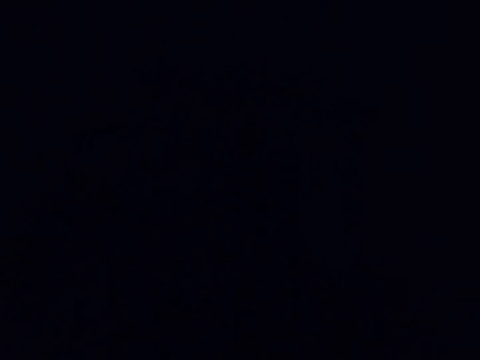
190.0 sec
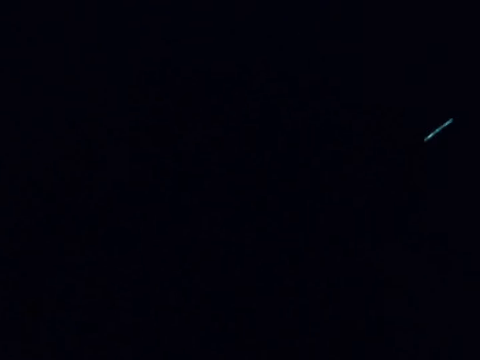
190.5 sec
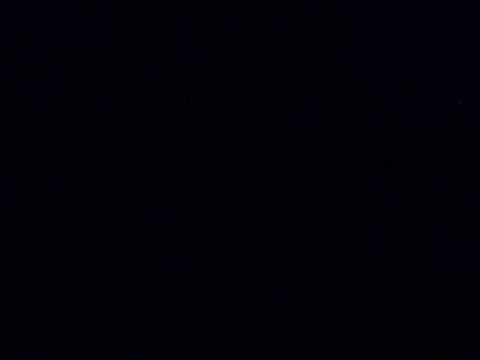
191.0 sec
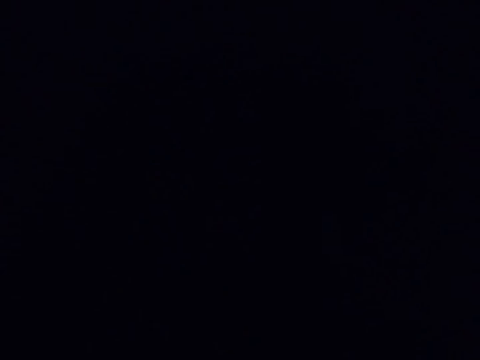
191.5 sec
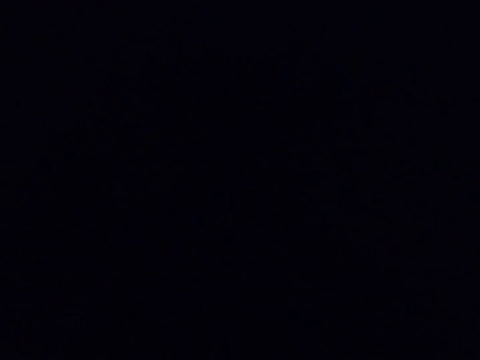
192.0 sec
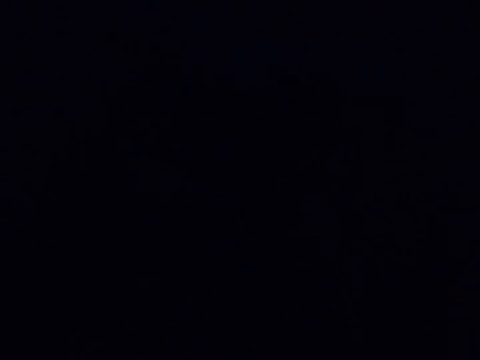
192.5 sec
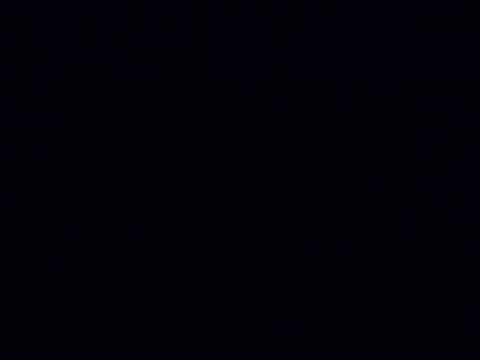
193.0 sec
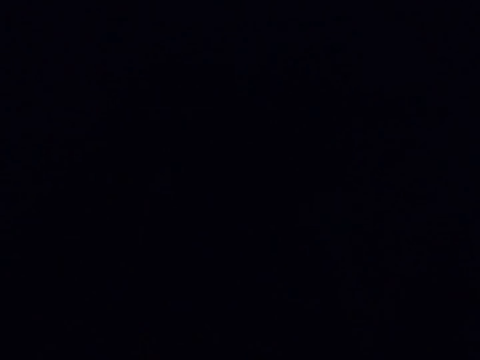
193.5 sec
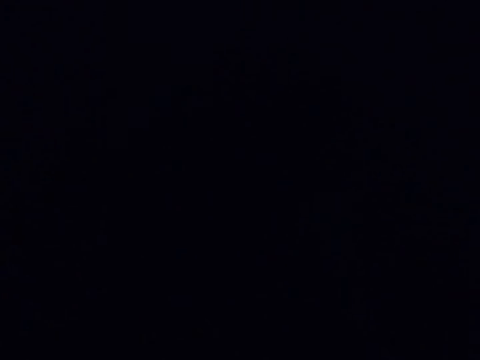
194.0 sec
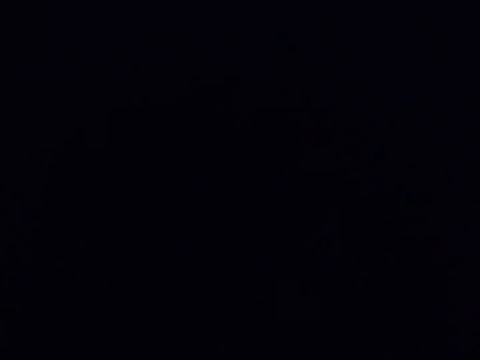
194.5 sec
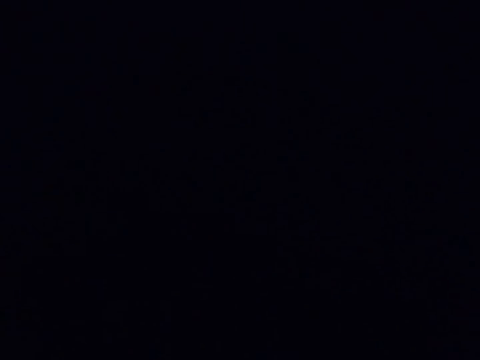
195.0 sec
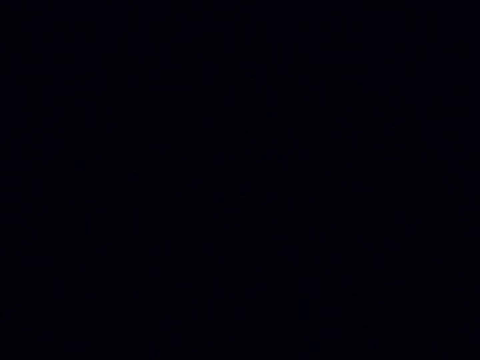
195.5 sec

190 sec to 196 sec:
The camera wearer interacts with a person.

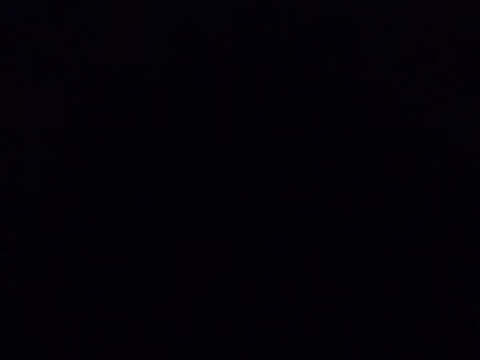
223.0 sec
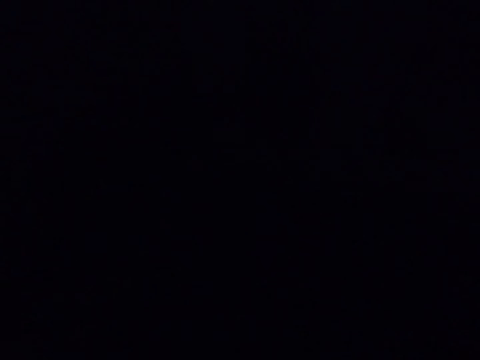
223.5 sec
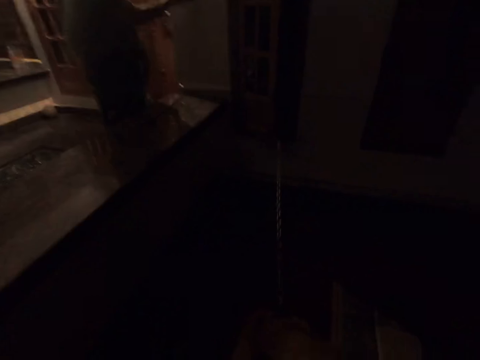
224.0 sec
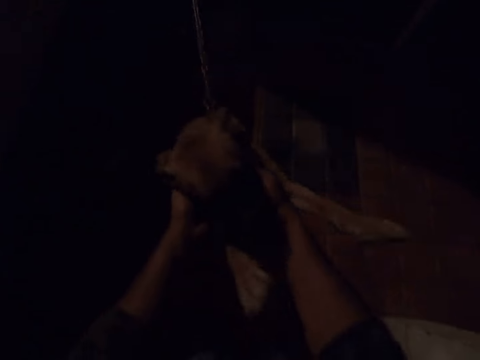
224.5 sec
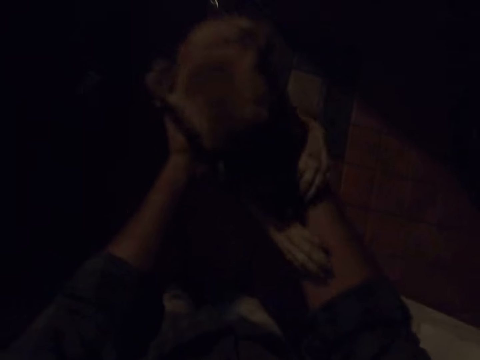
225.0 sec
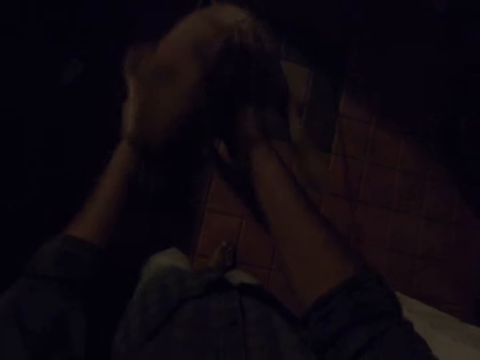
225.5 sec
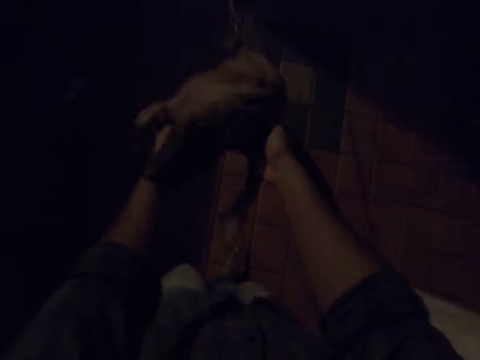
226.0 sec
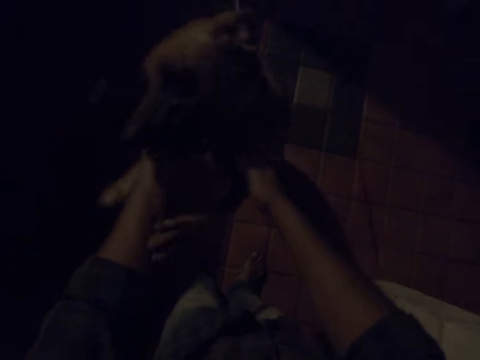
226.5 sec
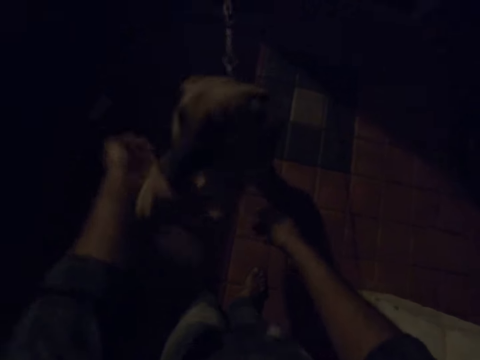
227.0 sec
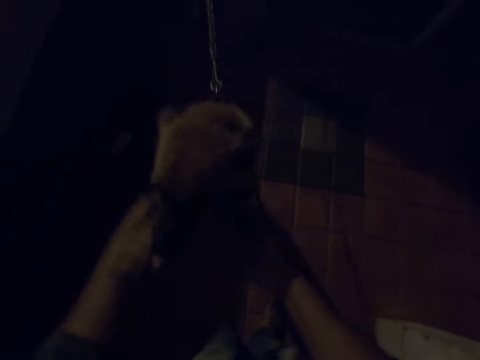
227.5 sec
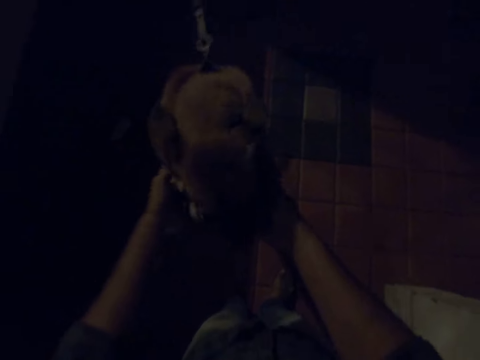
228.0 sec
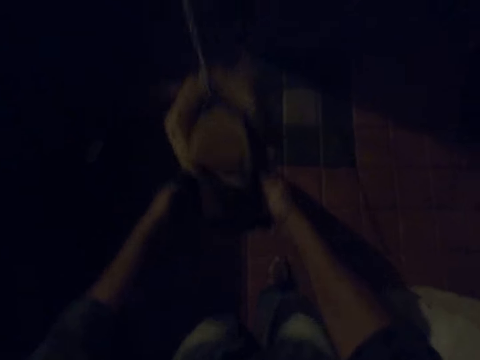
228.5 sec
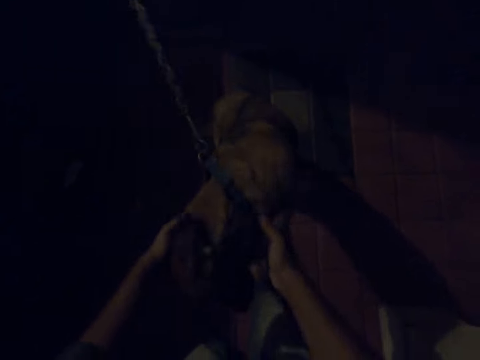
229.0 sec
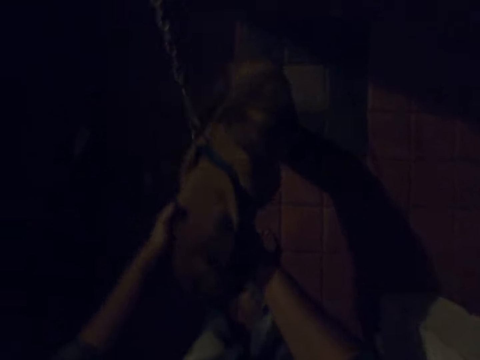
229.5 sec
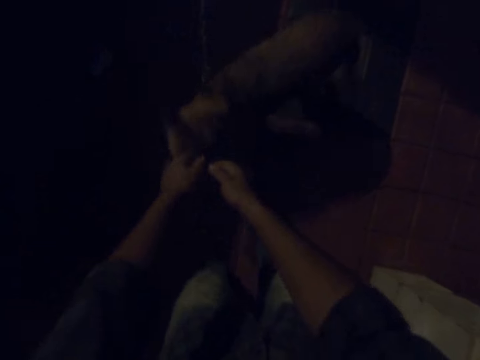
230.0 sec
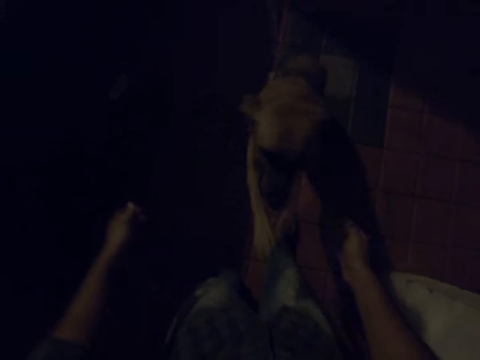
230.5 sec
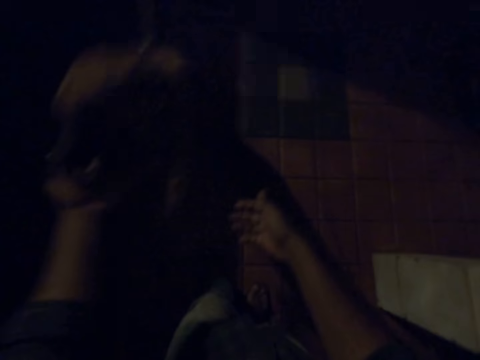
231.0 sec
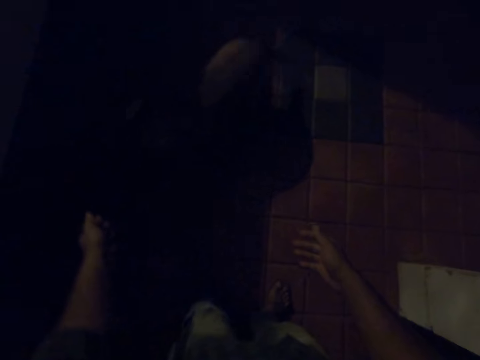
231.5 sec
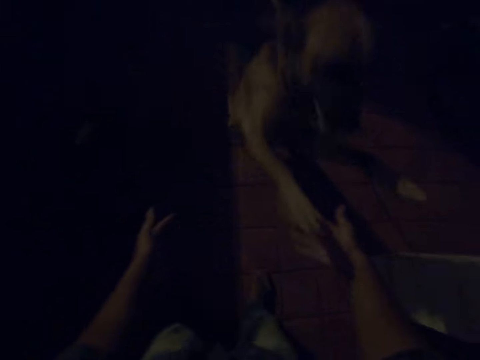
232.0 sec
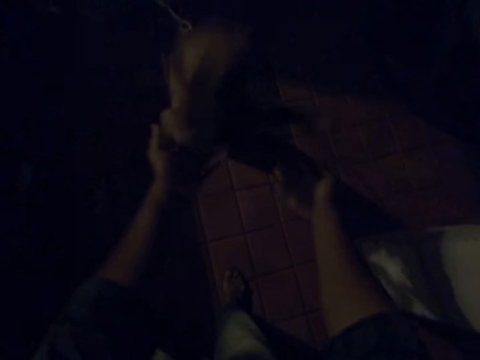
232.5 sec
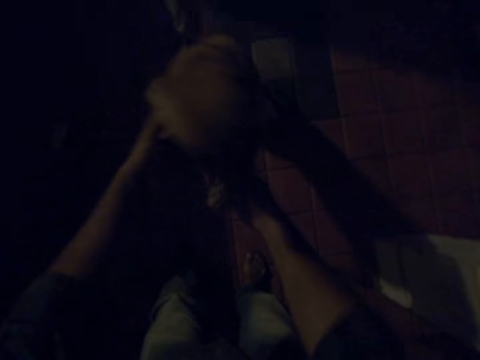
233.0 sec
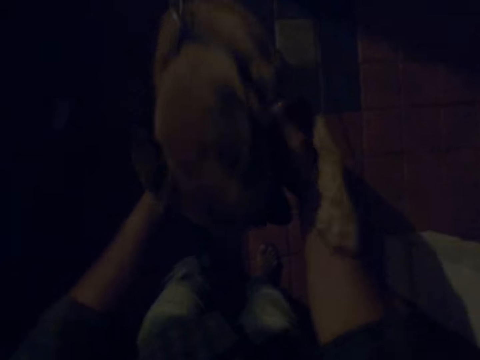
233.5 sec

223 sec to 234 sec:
The camera wearer carries the dog on his hand. He plays with the dog.

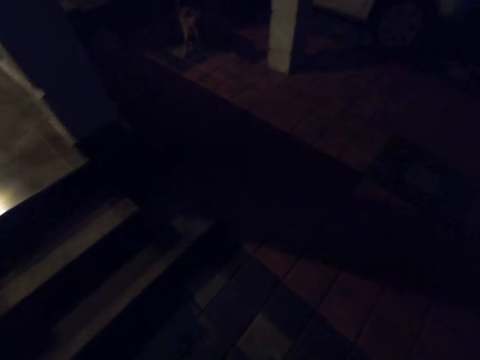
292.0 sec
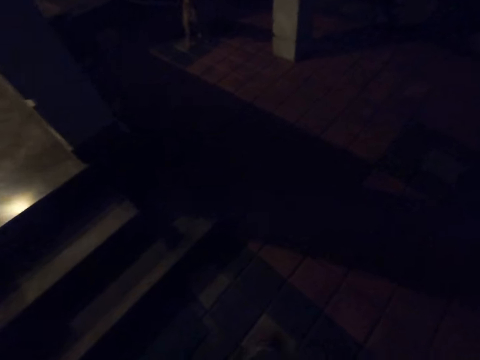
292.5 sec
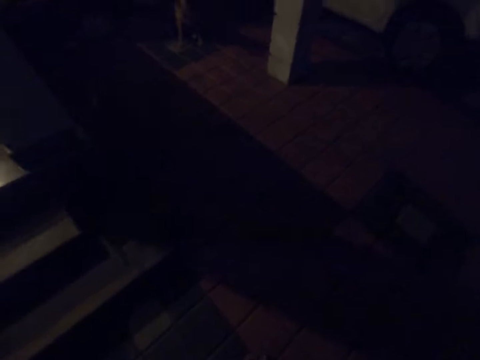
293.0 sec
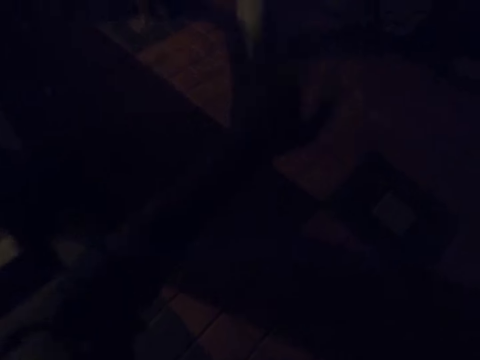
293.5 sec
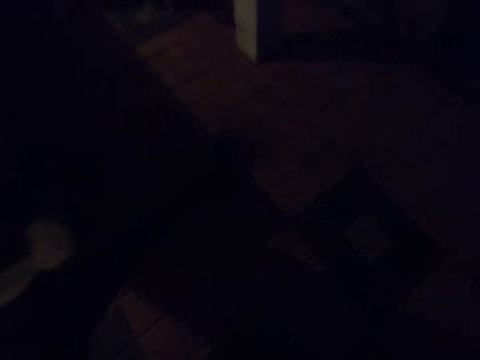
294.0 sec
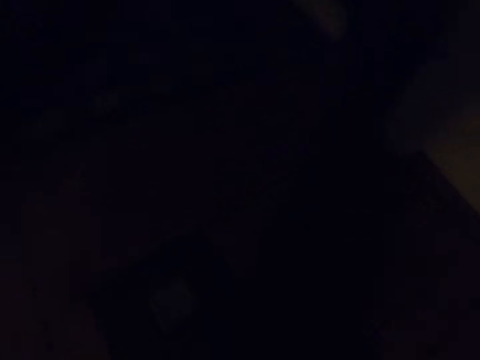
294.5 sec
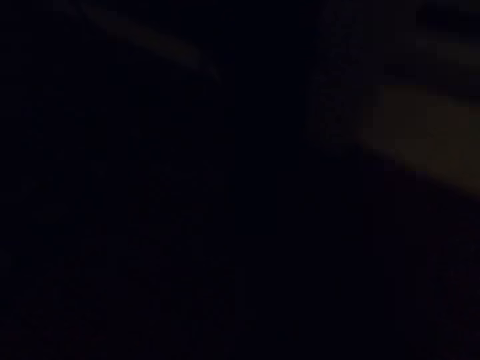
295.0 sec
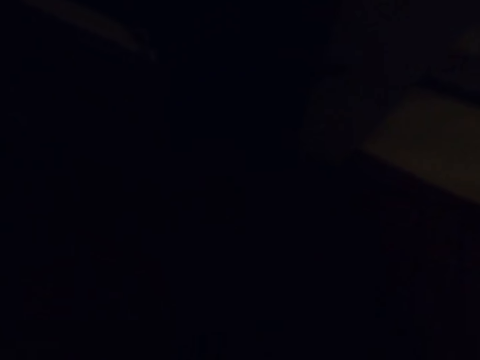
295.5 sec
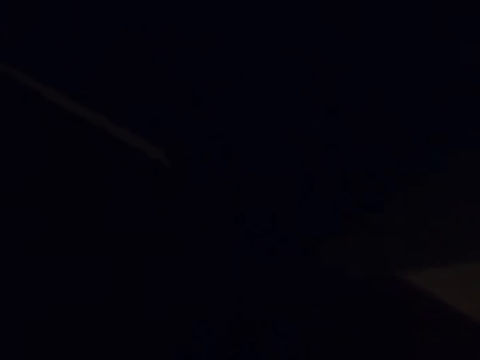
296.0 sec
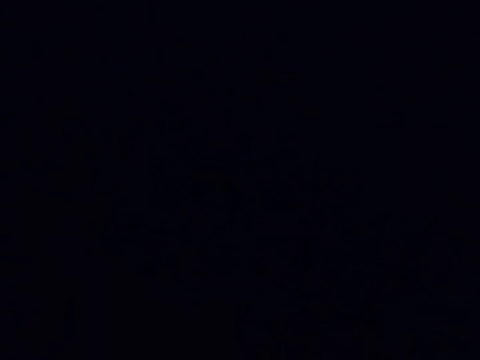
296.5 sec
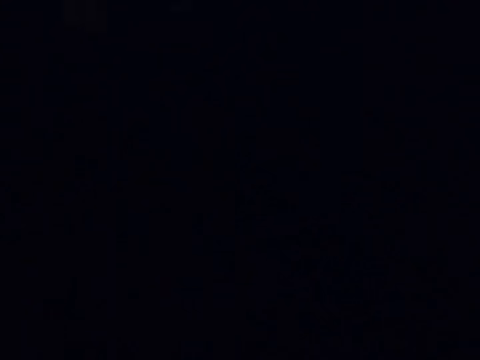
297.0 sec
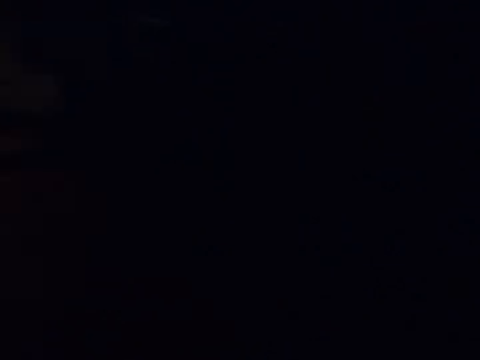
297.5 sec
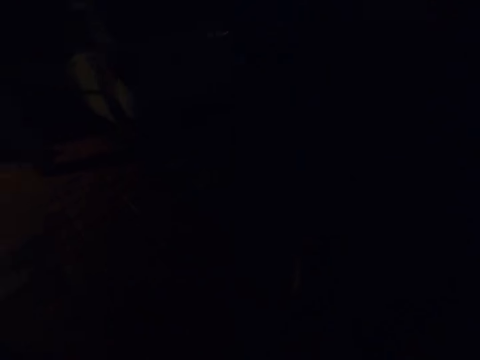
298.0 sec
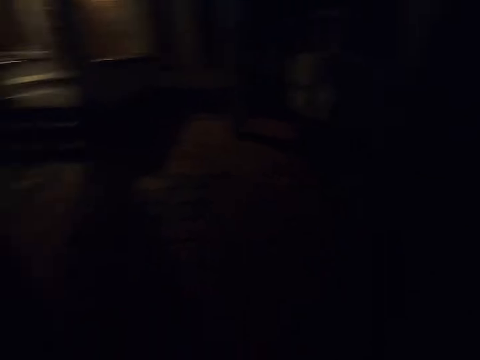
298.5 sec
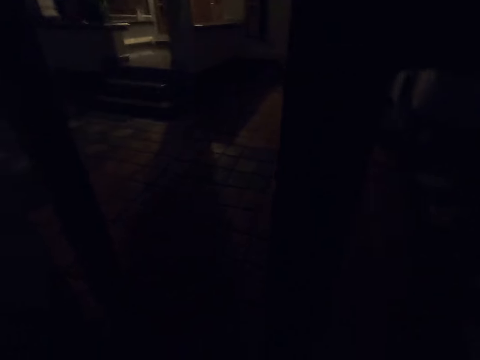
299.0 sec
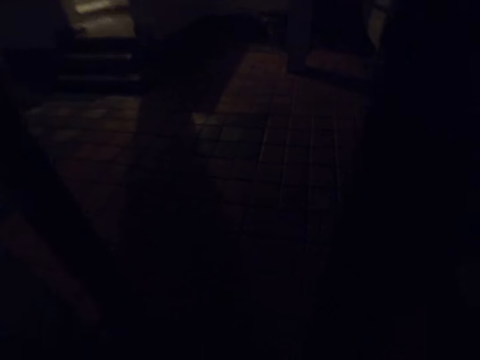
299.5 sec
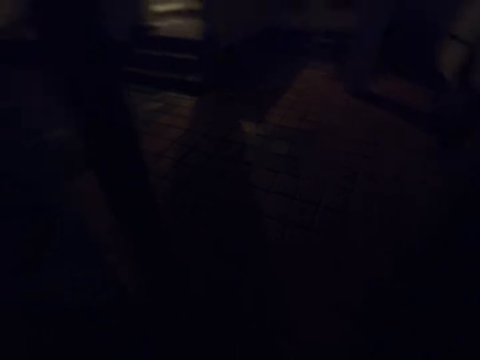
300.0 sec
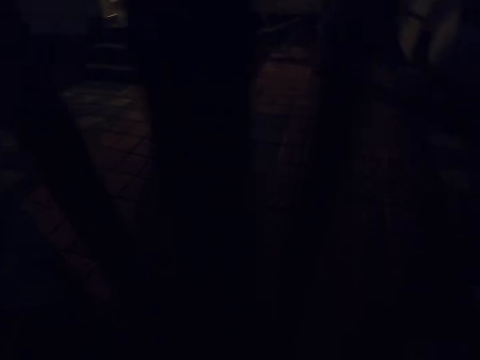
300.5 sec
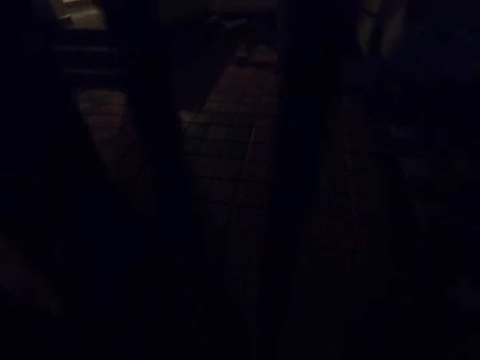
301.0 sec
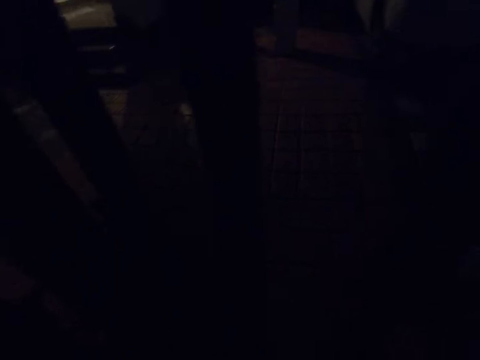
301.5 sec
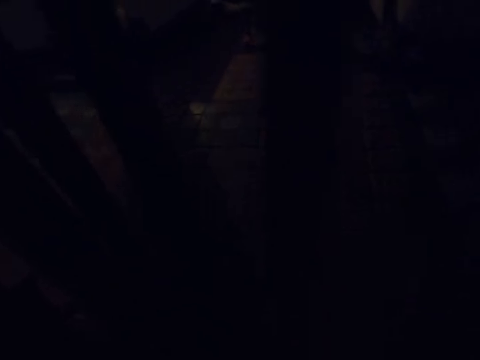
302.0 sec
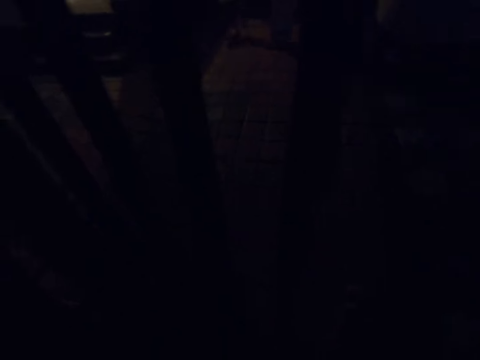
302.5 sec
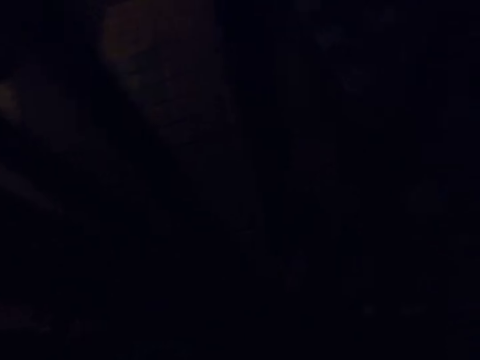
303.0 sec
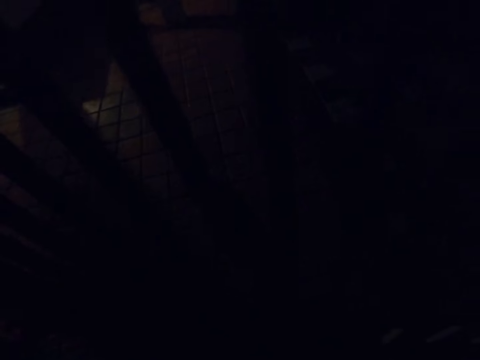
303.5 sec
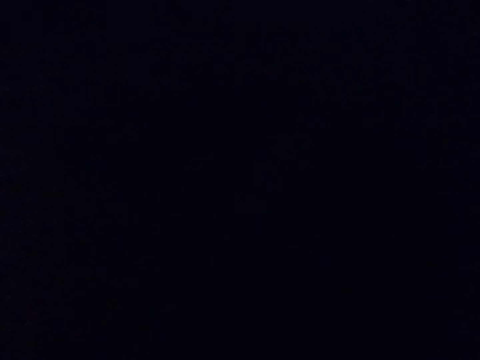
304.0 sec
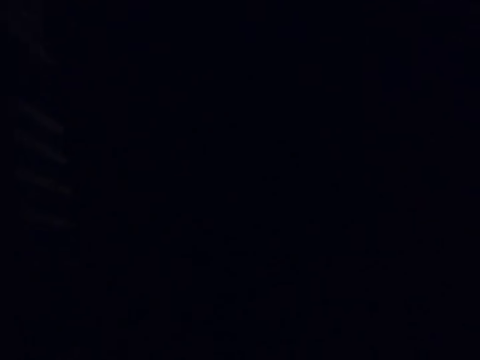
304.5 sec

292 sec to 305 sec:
The camera wearer adjusts the camera. They wave at the dog. They walk around the house. They talk to a woman in the background.
